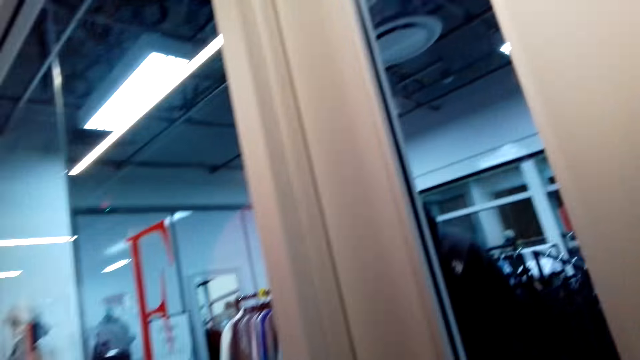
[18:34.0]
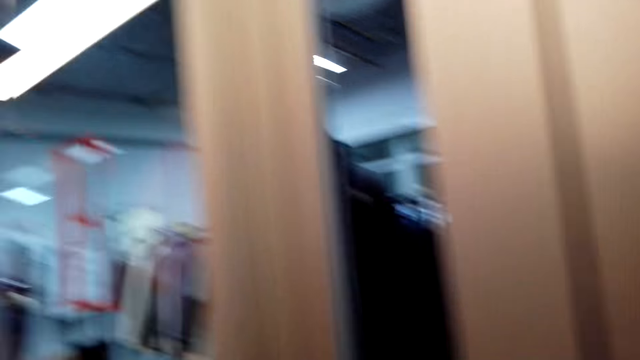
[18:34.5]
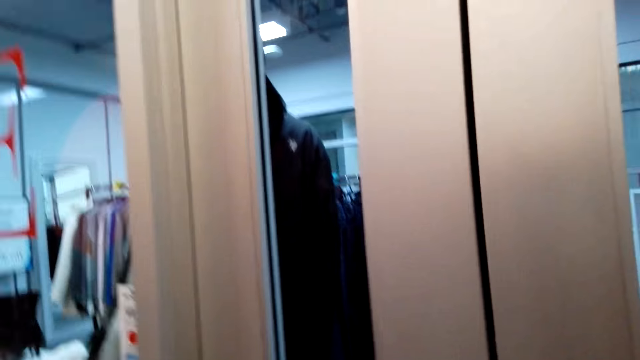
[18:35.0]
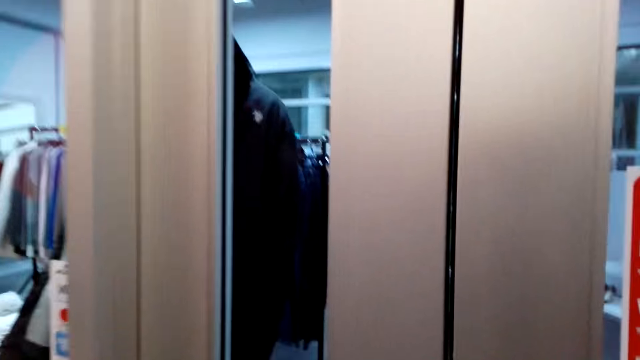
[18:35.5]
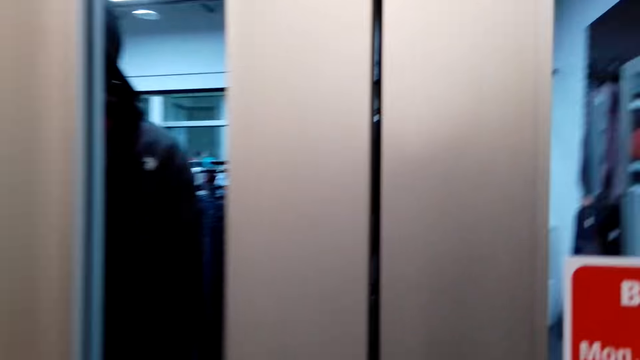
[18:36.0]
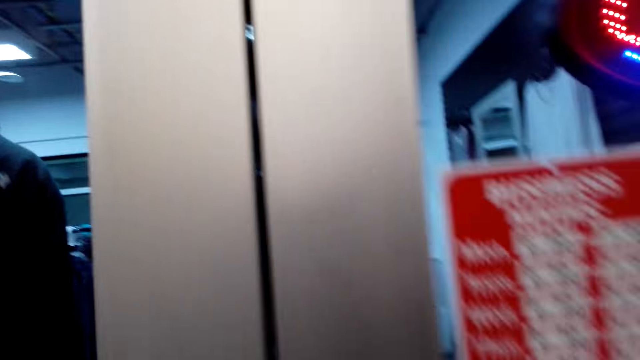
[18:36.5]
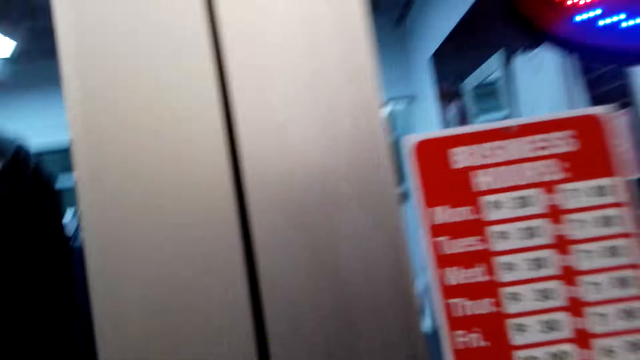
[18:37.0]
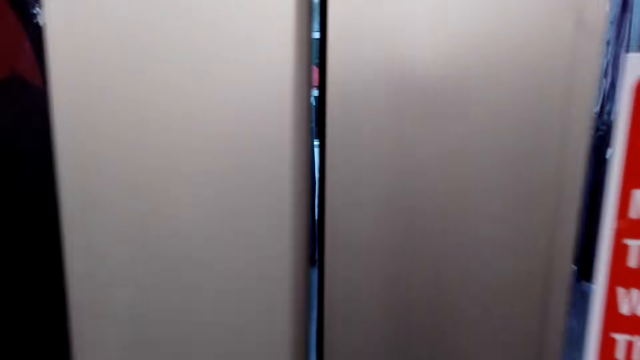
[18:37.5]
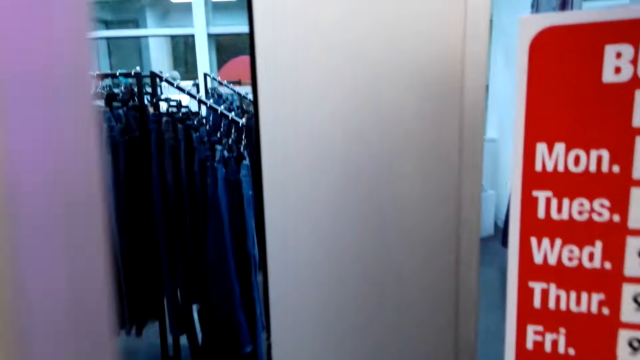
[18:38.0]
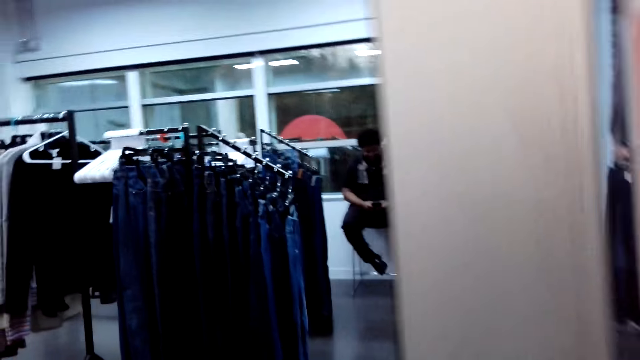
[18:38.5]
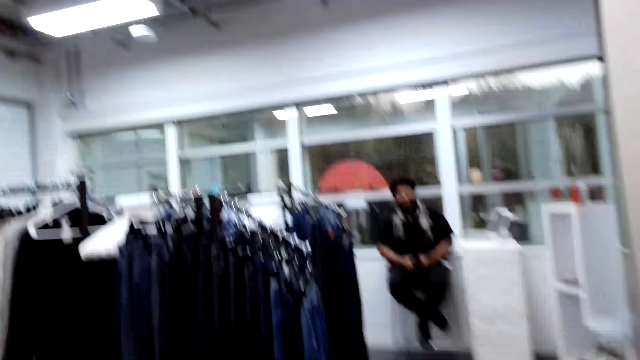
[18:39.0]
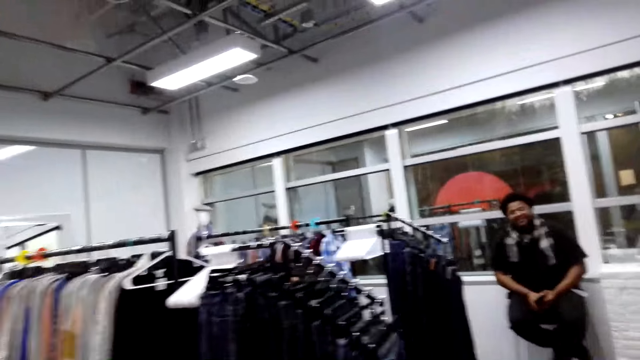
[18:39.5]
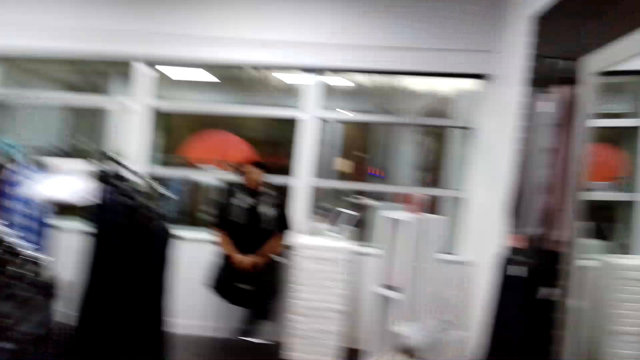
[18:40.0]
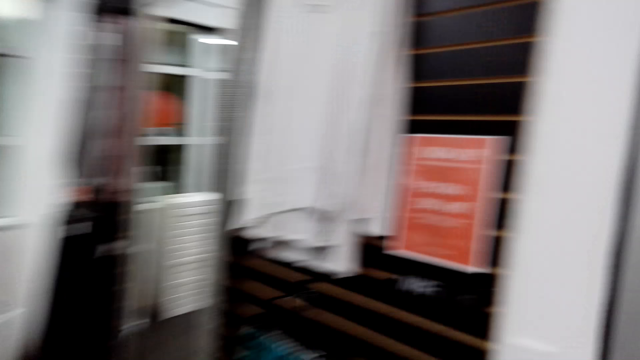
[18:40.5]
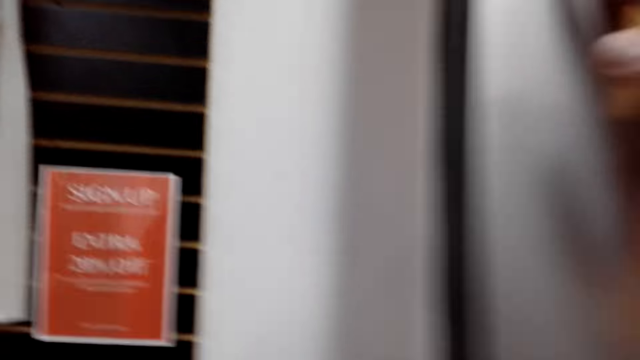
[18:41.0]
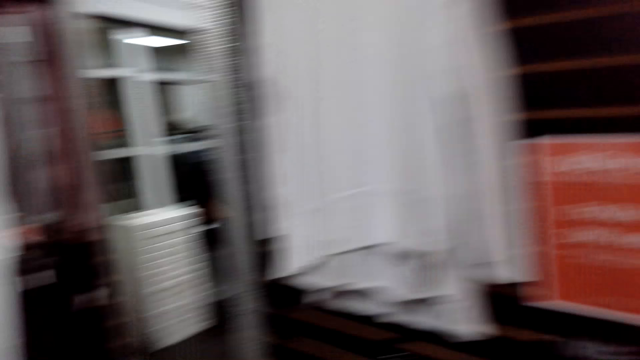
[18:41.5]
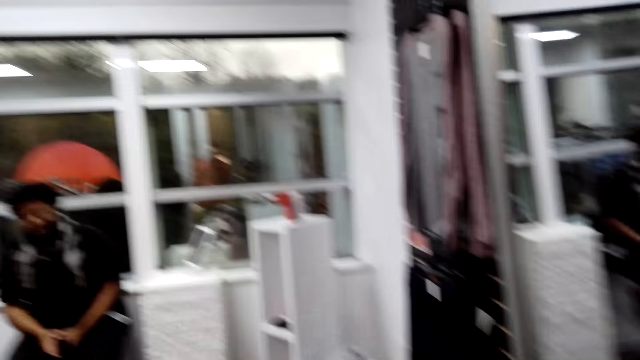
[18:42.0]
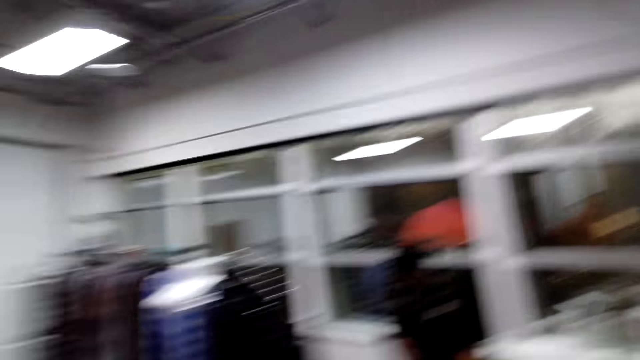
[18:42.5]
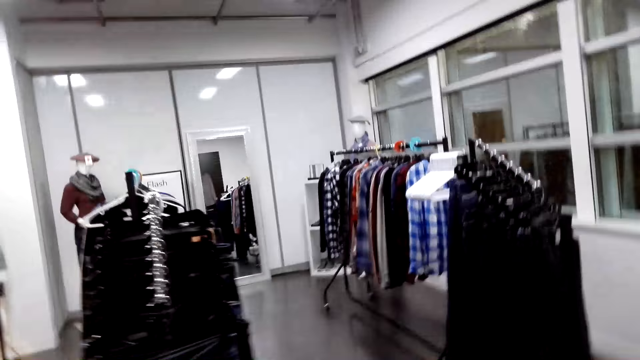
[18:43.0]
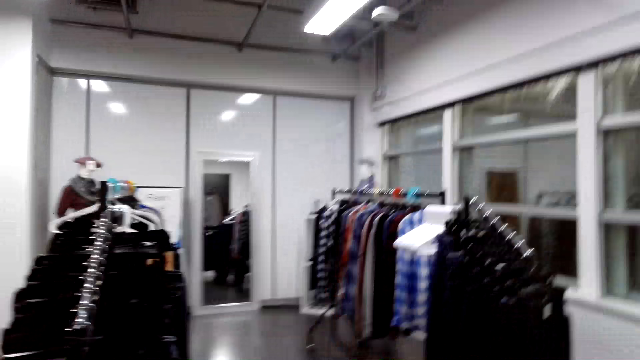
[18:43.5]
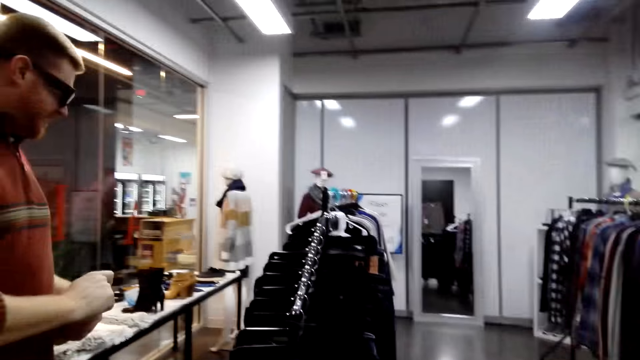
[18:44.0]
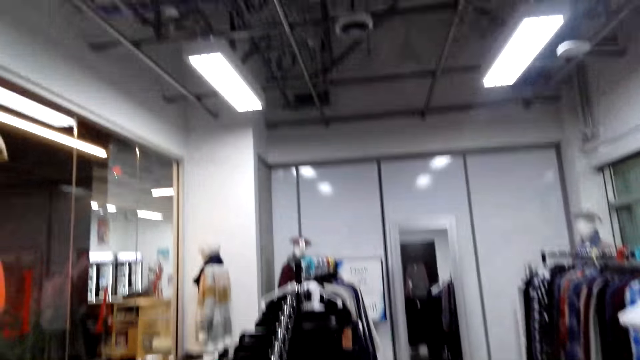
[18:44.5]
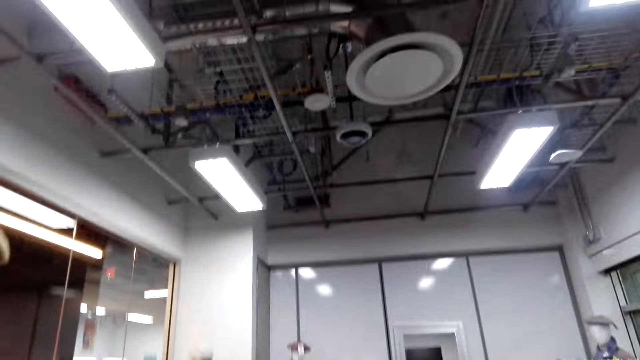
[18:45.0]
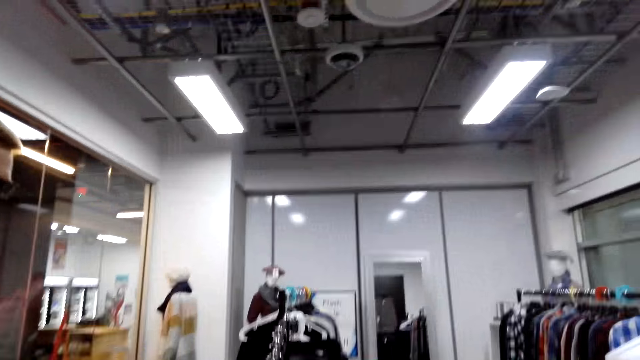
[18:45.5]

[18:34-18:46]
The camera wearer opens the door. They walk in the boutique. They talk to a man.

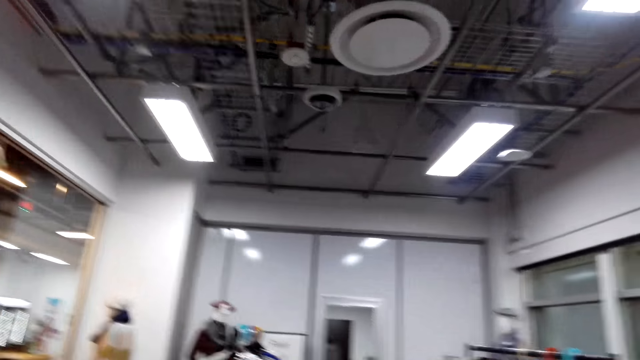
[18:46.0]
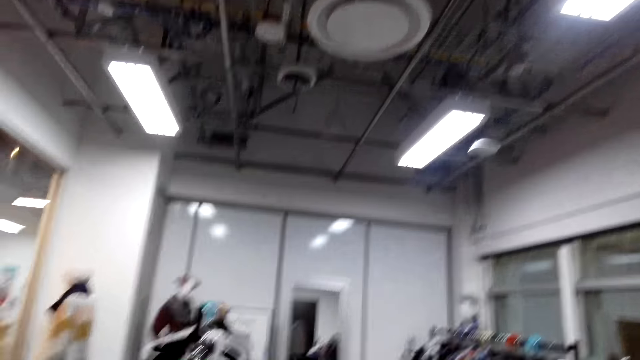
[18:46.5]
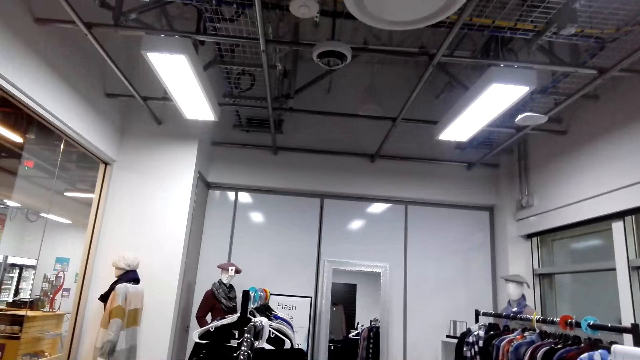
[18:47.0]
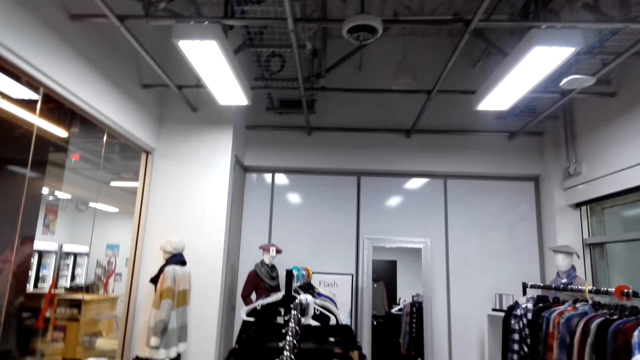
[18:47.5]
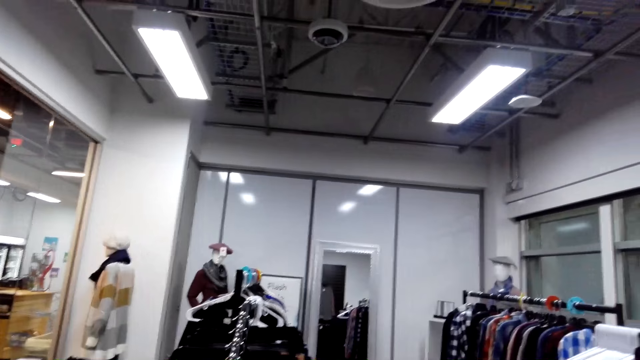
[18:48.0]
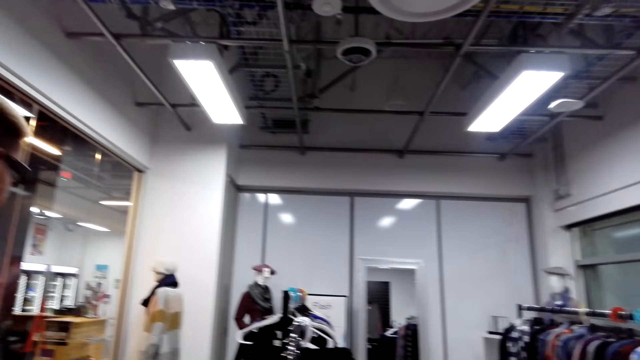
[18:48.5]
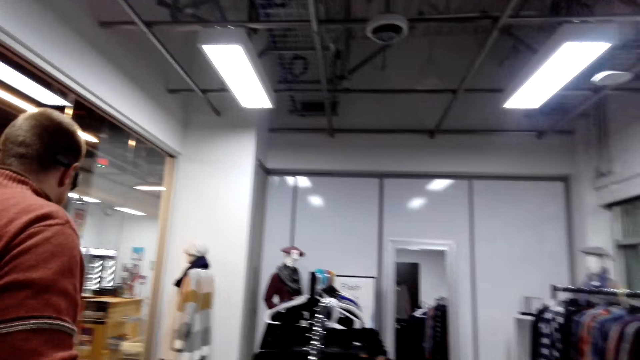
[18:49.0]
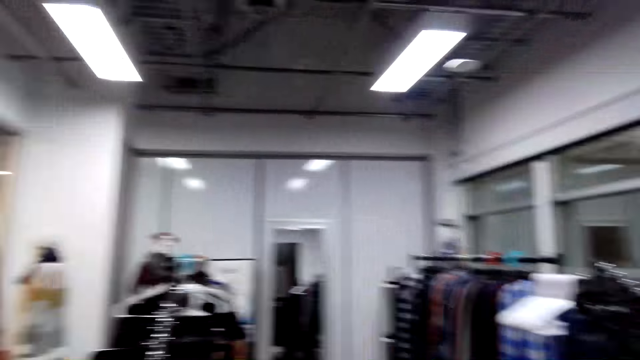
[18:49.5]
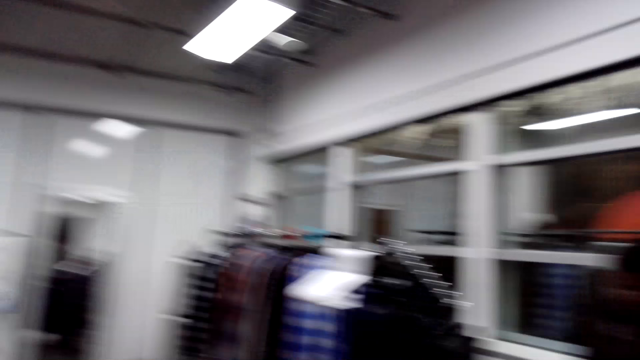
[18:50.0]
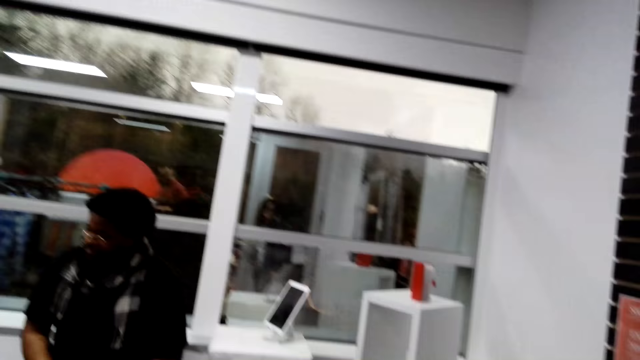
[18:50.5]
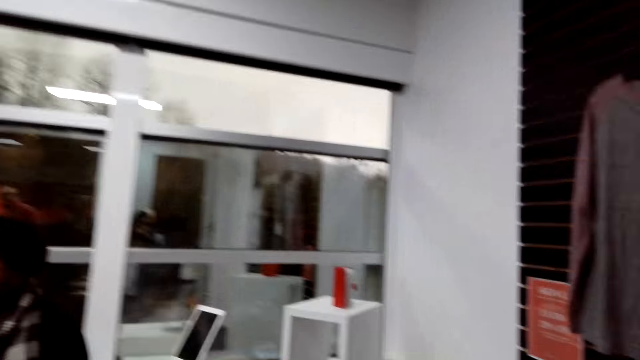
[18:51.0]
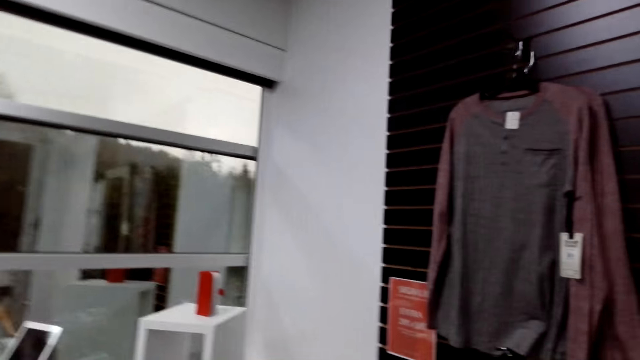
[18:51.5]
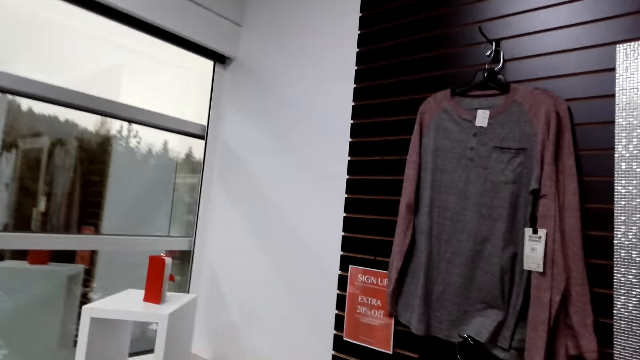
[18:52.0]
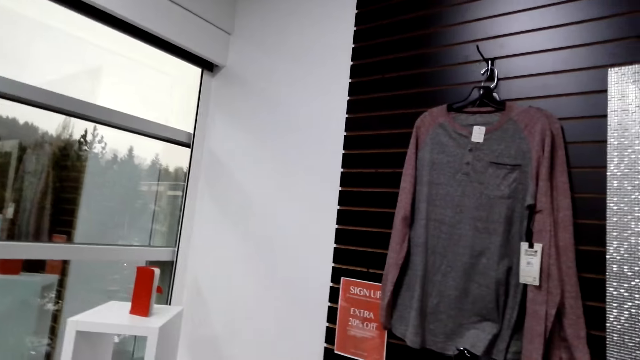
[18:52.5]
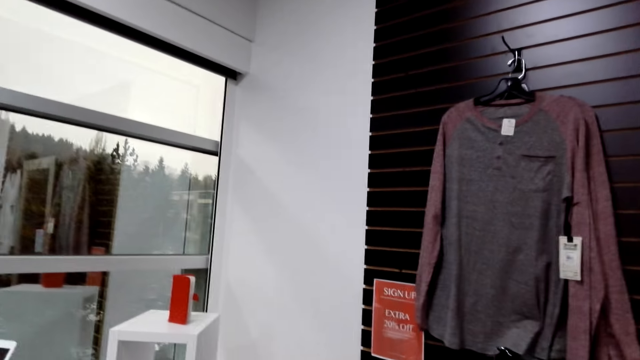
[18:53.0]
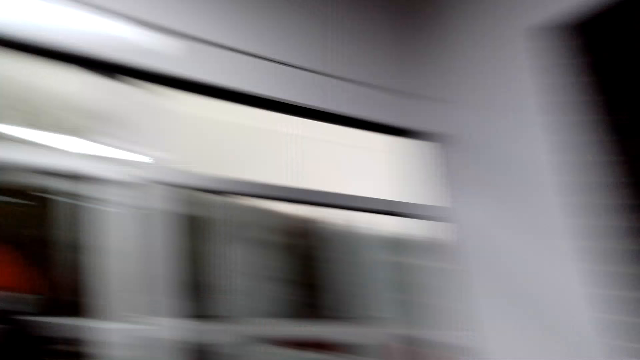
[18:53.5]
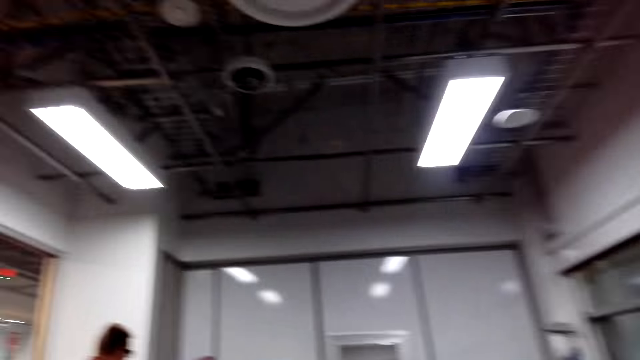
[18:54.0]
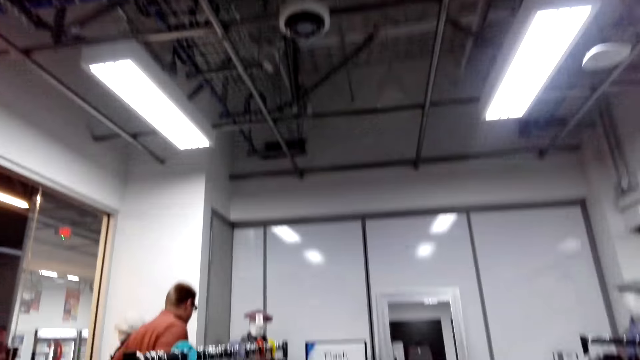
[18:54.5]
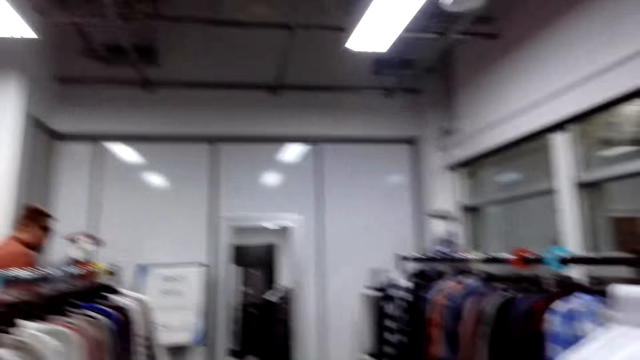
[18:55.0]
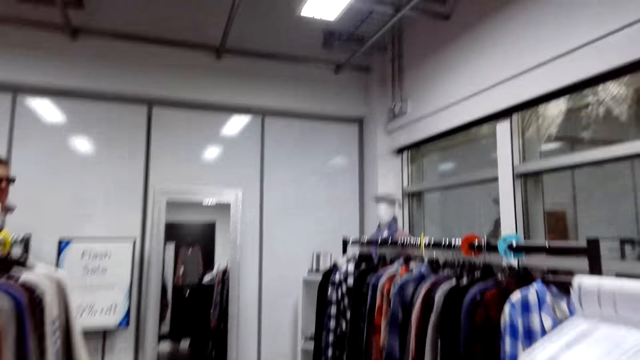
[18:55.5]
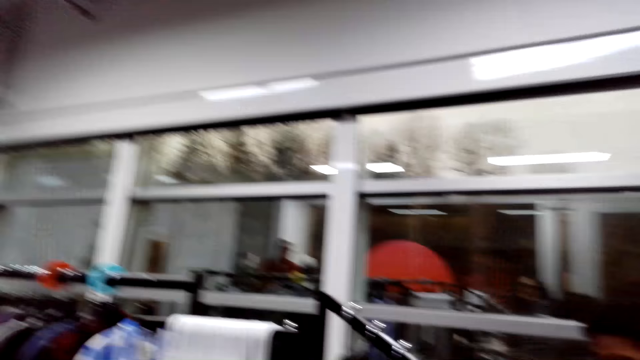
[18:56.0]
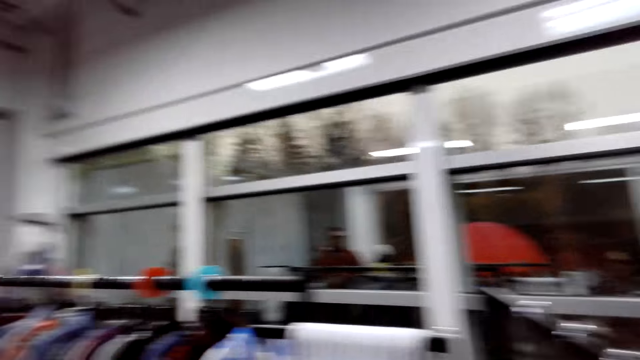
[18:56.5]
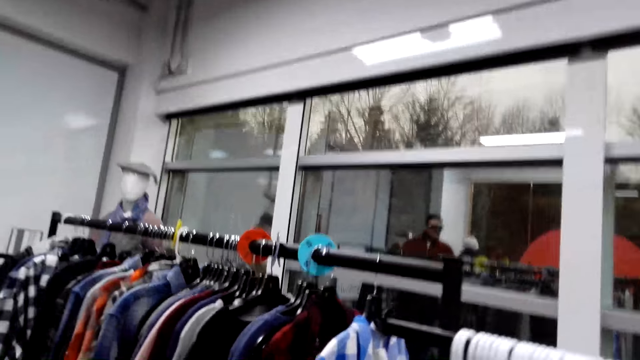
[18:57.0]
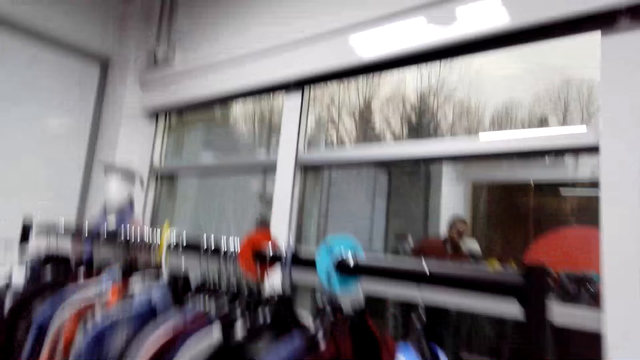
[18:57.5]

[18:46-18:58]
The camera wearer looks at the clothes. They look around the room. They walk around the boutique.
